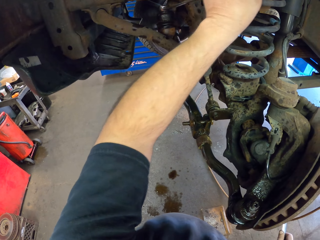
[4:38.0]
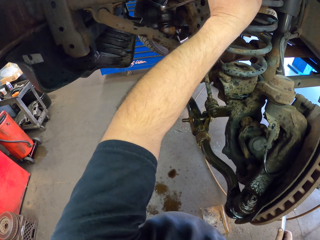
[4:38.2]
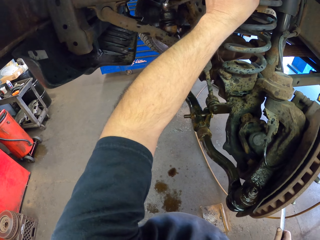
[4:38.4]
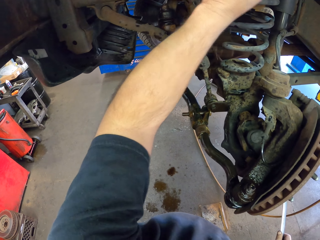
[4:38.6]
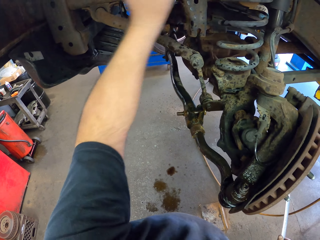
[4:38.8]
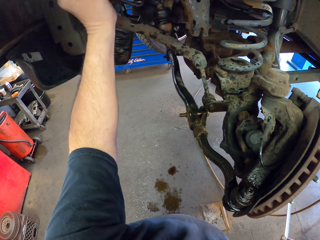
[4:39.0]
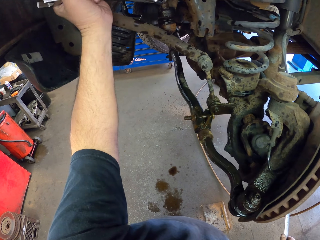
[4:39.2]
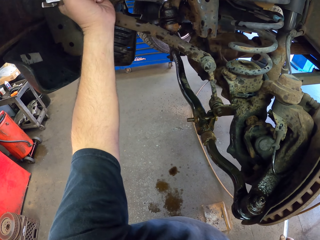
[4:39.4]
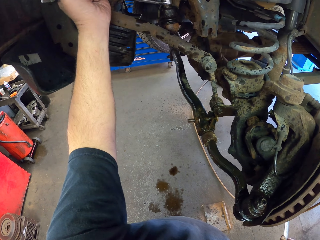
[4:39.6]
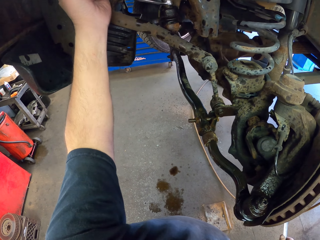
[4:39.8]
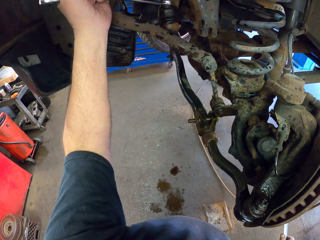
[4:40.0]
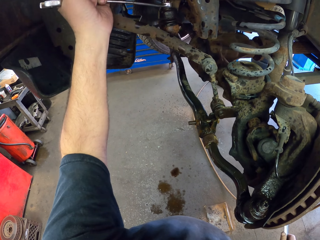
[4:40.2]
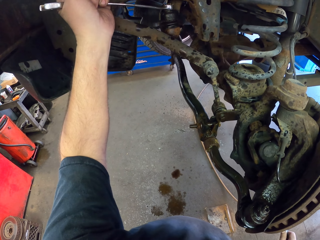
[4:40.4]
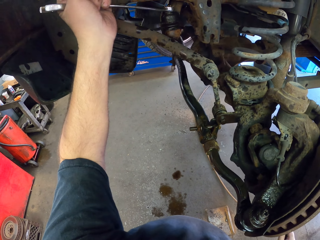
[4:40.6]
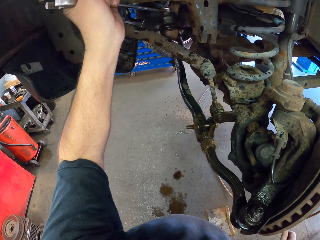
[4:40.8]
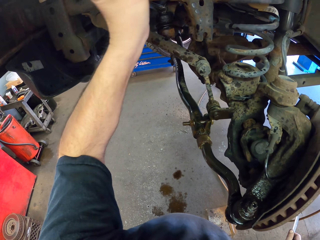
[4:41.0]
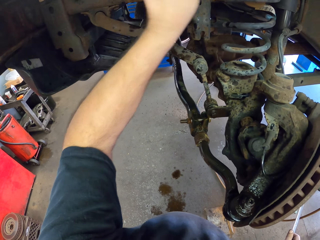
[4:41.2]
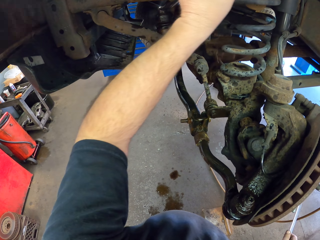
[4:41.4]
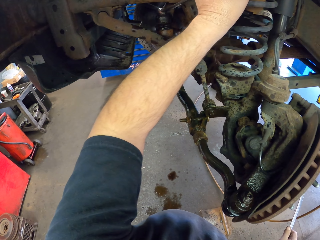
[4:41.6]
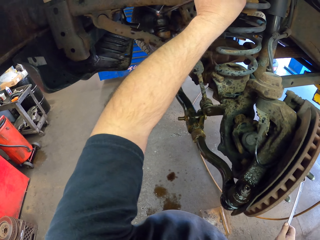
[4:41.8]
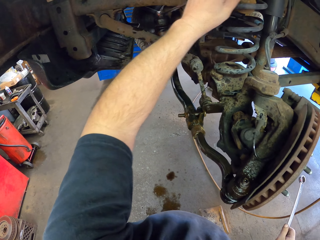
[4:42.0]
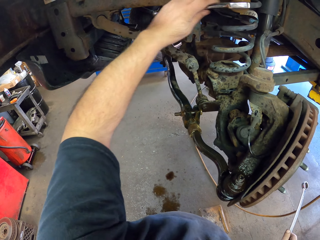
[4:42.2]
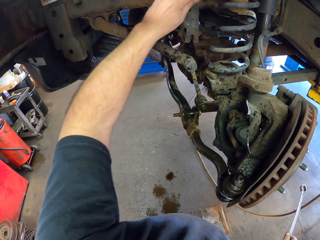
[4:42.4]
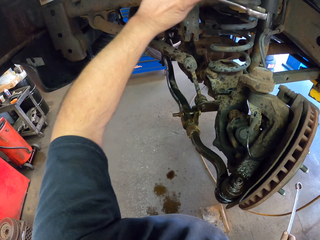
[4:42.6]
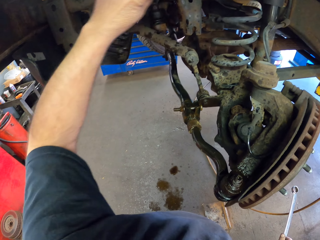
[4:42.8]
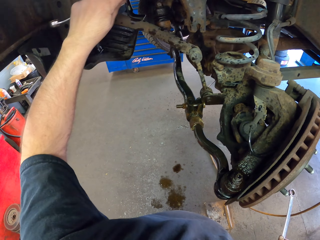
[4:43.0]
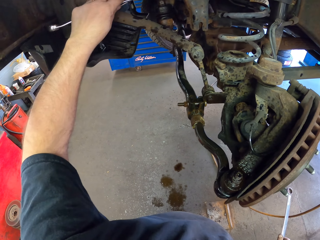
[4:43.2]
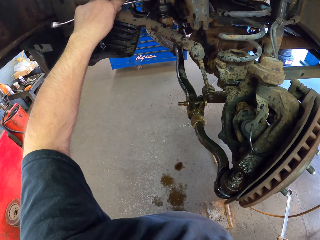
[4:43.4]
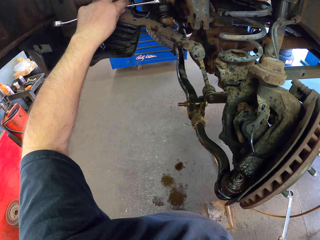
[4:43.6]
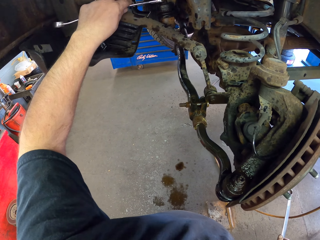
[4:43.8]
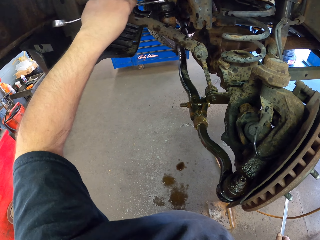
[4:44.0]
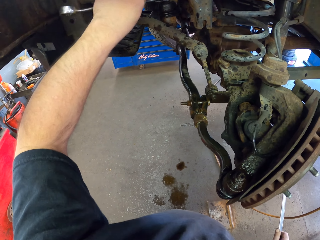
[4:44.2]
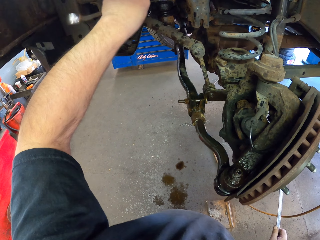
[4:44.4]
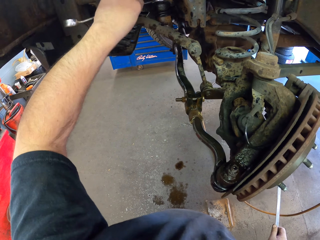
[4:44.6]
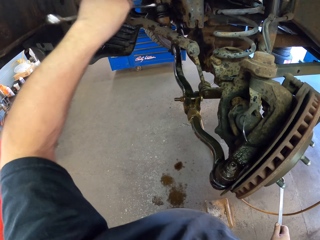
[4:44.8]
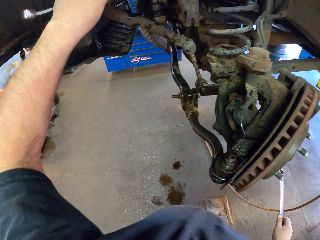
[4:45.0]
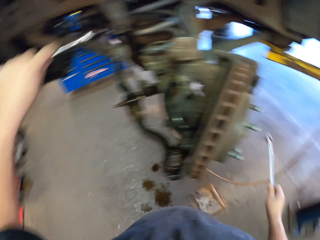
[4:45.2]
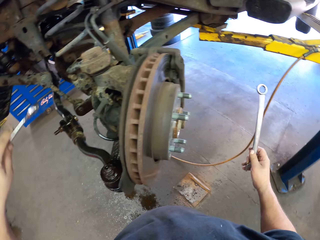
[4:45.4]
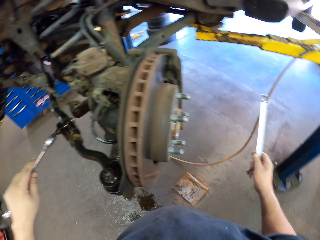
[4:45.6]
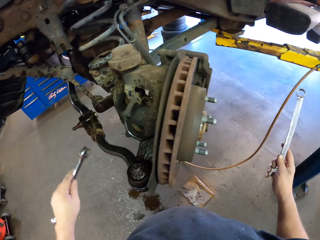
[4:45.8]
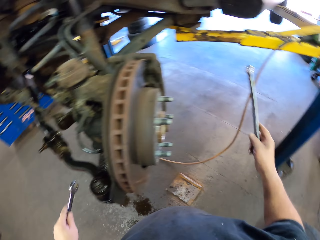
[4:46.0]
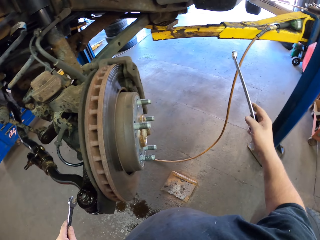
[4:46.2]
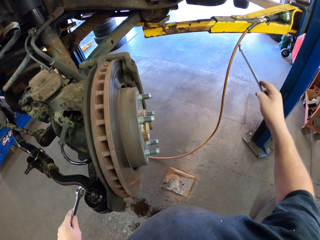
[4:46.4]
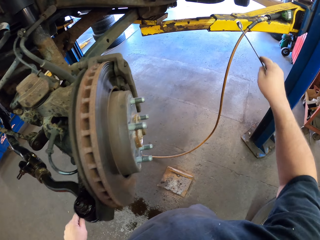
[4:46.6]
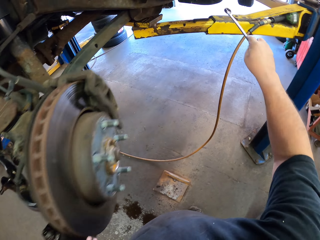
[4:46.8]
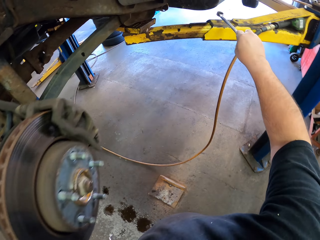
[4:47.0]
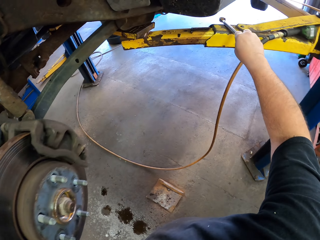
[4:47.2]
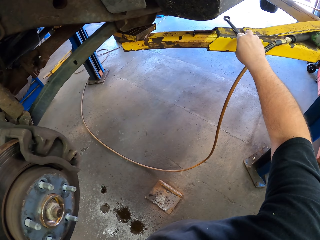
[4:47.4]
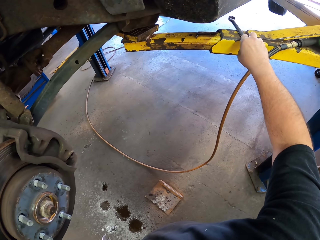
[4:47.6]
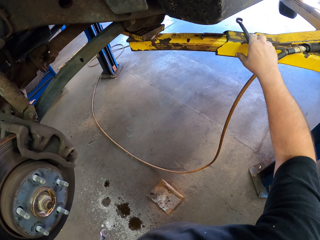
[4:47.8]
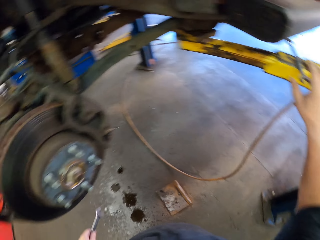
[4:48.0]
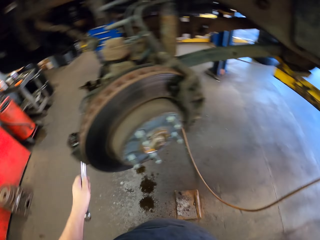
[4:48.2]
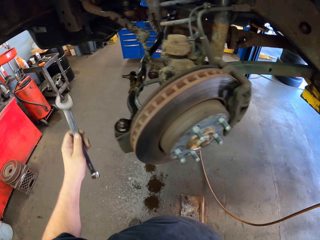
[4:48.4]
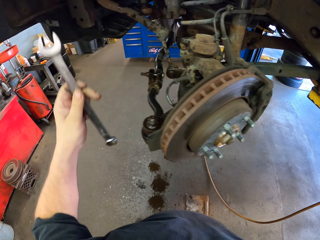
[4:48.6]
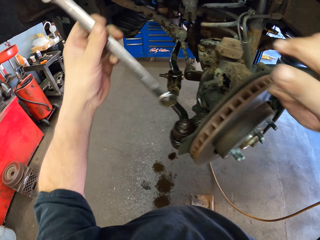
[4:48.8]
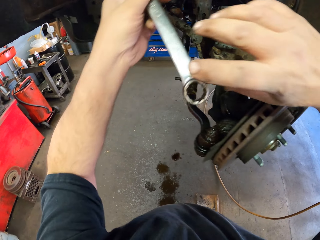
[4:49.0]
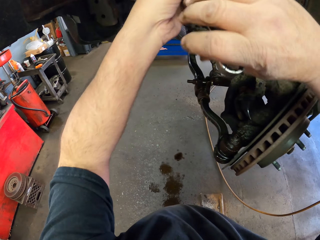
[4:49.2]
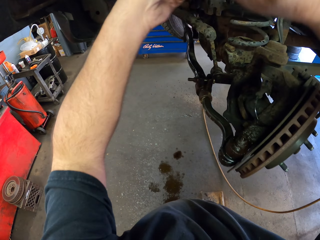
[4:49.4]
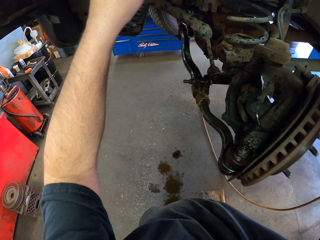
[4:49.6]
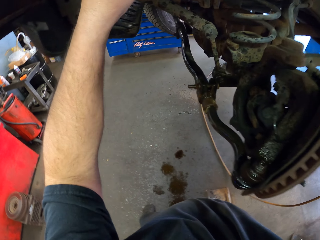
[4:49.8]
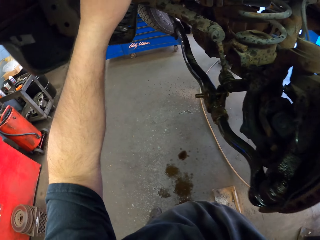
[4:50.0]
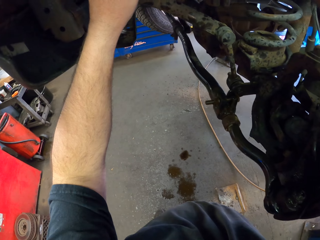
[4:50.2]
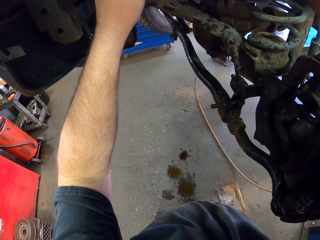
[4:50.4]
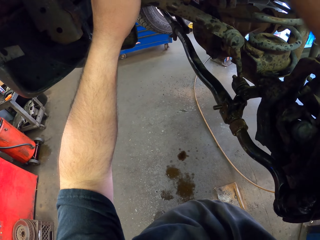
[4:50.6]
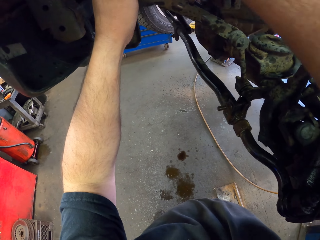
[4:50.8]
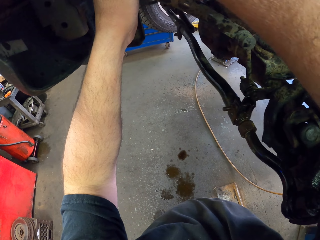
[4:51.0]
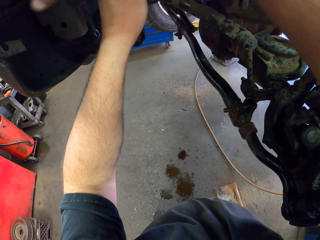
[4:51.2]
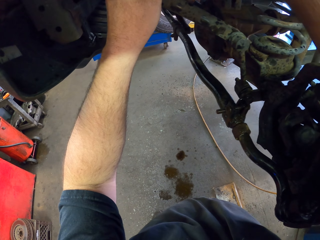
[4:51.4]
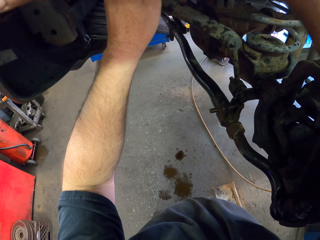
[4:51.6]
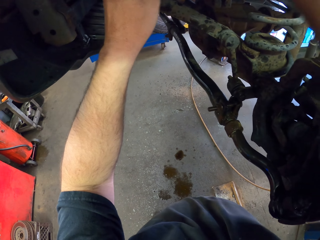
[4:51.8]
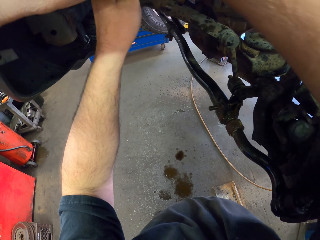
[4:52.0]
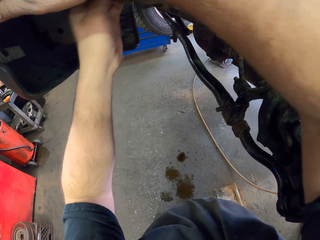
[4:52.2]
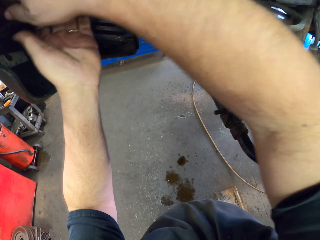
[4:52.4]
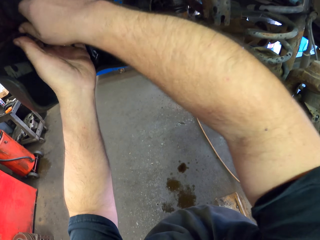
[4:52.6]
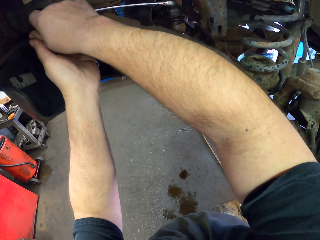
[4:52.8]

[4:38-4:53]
The camera wearer fastens the brake hanger with a spanner. They fasten it again. They turn around. They look at the spanner in the right hand. They put the spanner on the automotive lift. They turn around. They hold the spanner in both hands. They adjust a nut with the spanner. They unfasten something with the spanner.

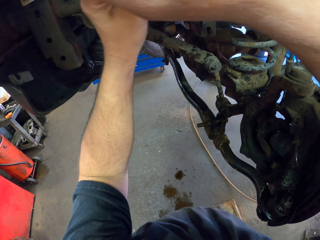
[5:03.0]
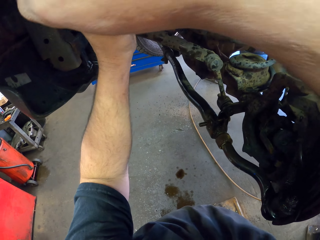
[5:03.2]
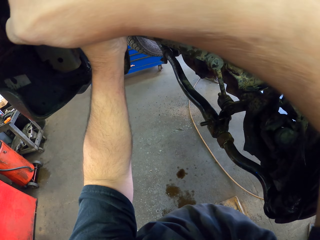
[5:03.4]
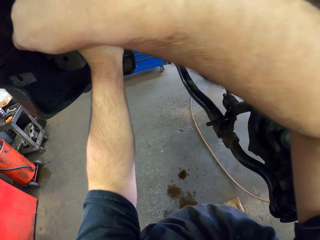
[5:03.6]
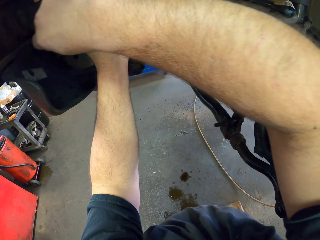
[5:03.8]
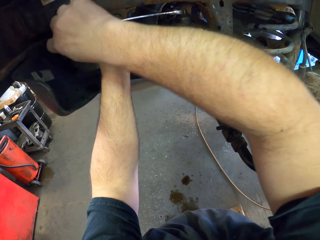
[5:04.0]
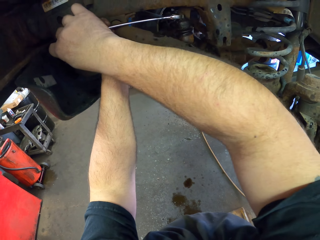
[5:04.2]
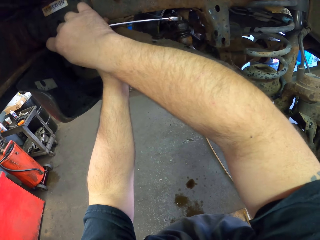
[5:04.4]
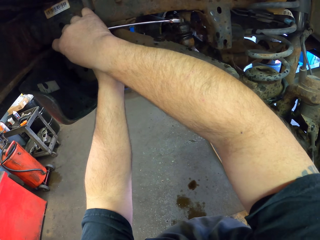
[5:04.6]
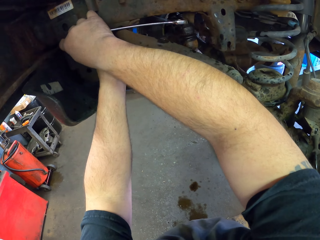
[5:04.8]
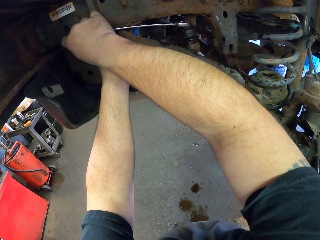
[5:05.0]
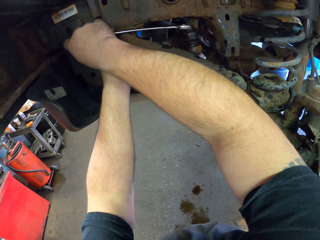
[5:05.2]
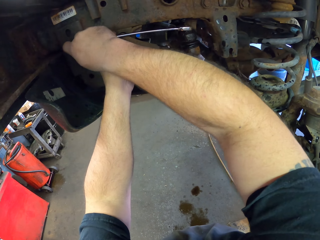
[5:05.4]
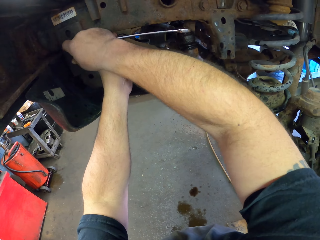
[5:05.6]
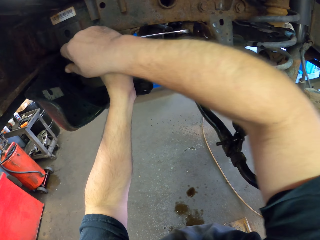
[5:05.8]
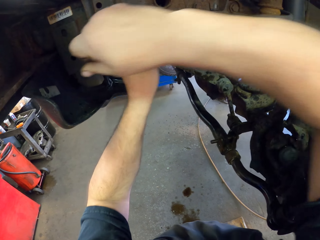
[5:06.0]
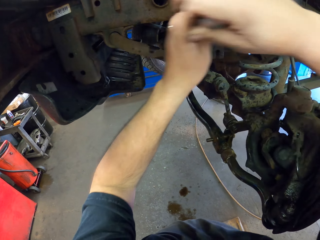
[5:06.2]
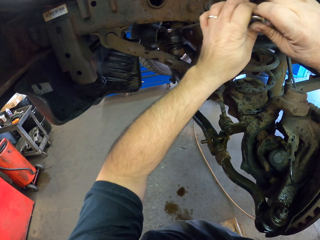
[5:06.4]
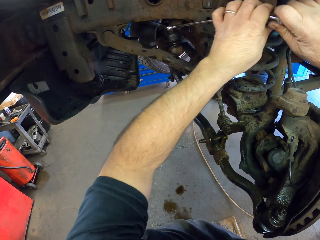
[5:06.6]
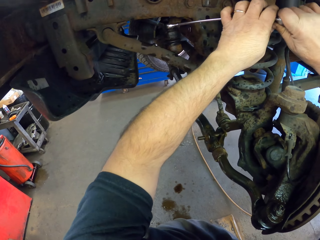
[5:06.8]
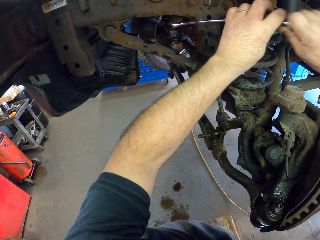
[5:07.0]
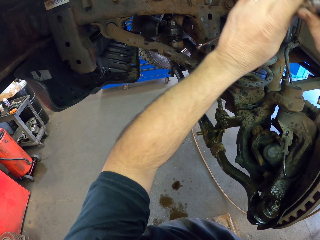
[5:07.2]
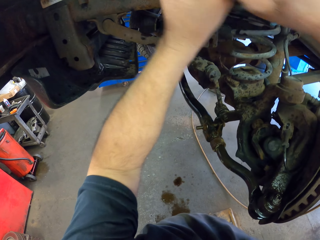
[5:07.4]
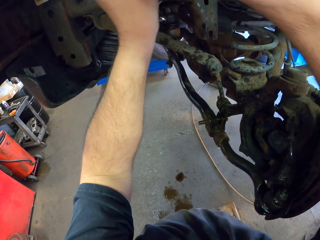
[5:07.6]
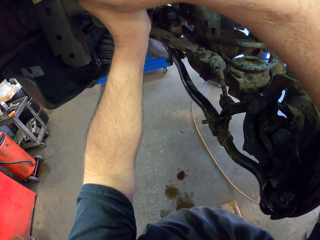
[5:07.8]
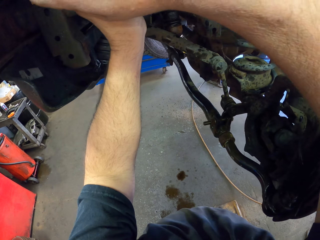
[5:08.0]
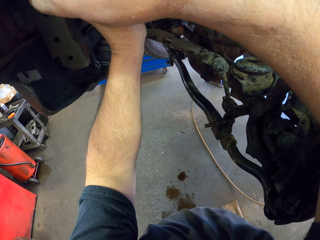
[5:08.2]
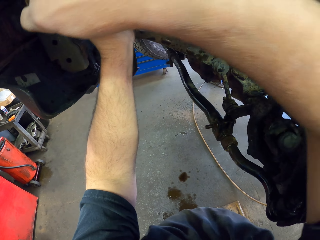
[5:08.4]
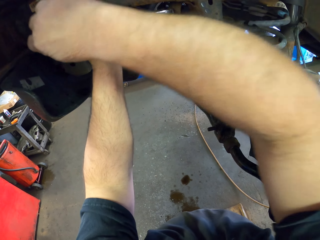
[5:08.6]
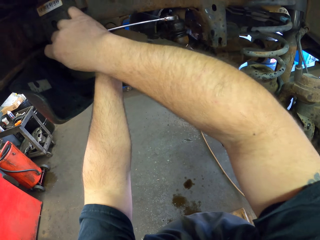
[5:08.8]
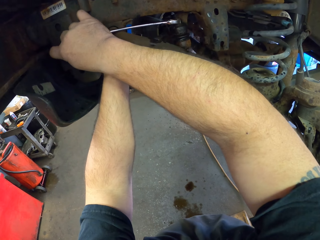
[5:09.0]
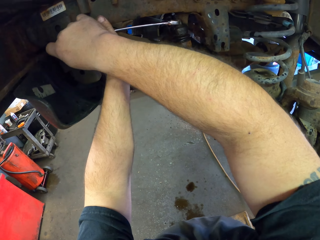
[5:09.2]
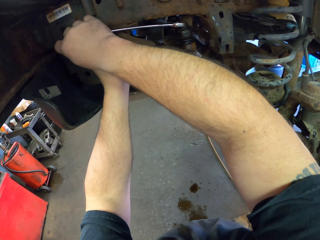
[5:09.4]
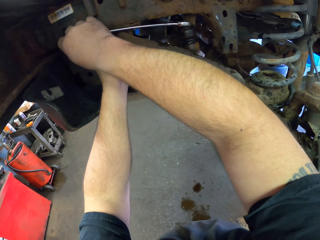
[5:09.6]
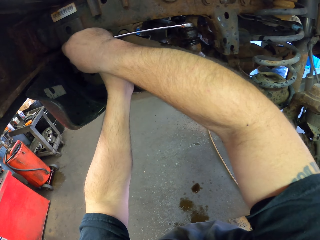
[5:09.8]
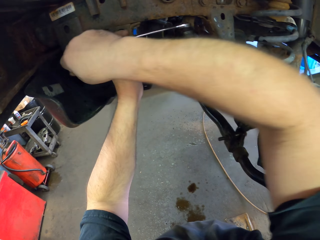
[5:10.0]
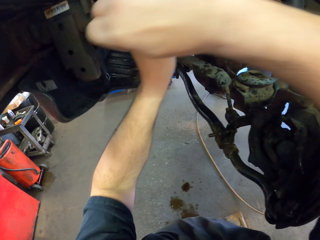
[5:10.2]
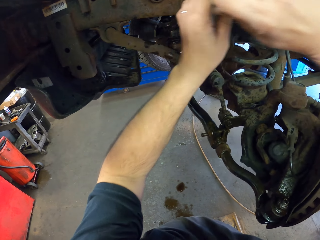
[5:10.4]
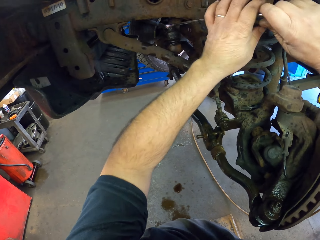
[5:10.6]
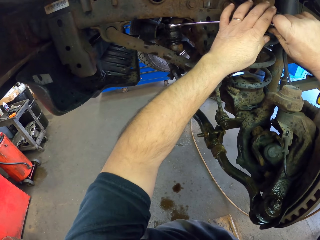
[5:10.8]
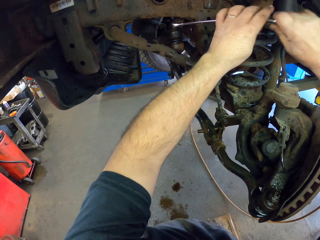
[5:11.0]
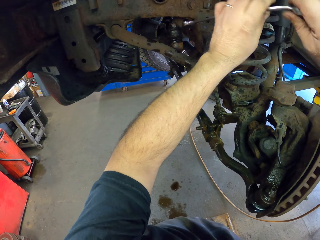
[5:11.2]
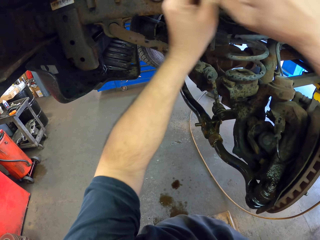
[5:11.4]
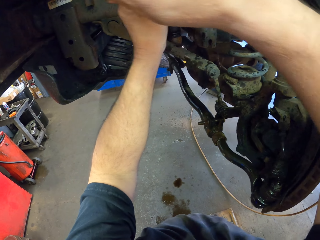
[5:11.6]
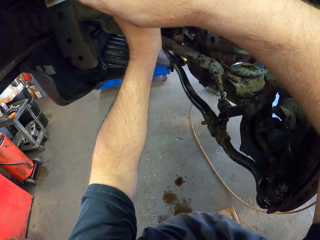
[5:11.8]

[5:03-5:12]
The camera wearer unfastens something with a spanner.
